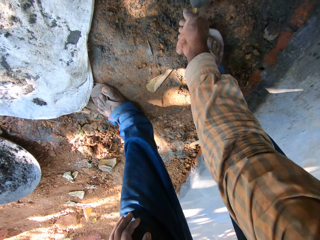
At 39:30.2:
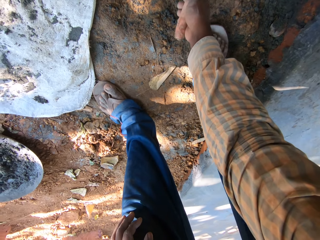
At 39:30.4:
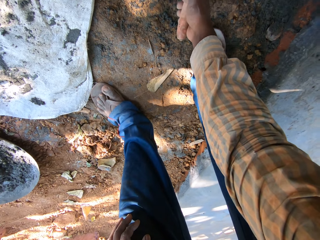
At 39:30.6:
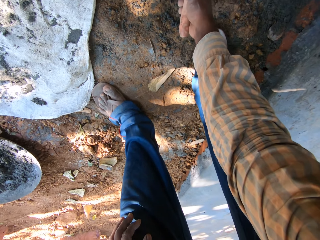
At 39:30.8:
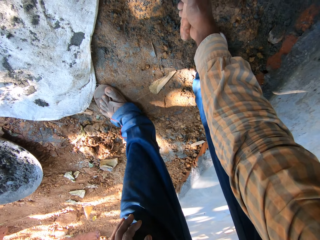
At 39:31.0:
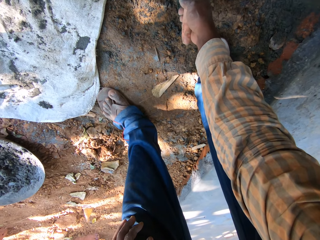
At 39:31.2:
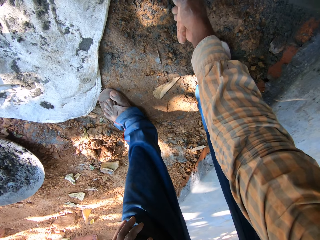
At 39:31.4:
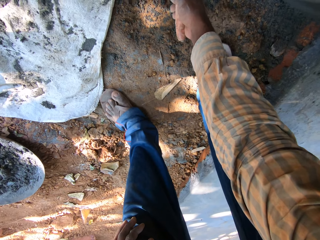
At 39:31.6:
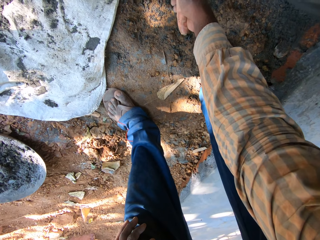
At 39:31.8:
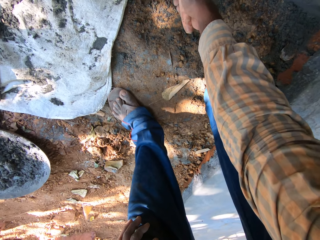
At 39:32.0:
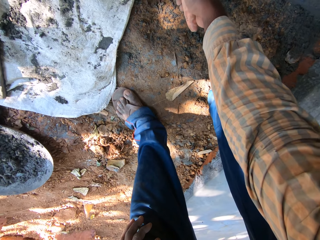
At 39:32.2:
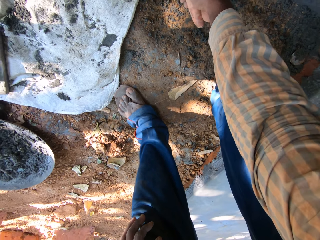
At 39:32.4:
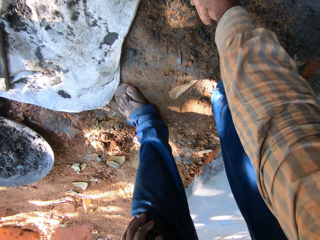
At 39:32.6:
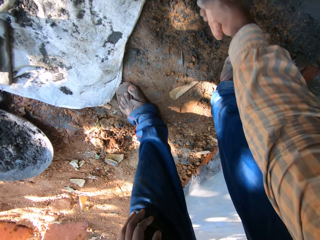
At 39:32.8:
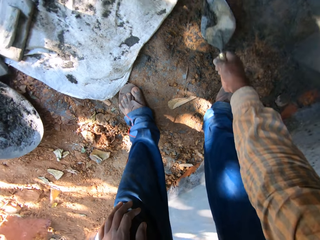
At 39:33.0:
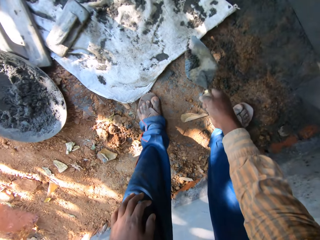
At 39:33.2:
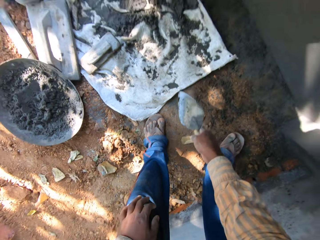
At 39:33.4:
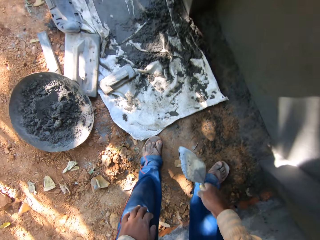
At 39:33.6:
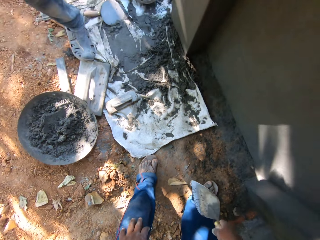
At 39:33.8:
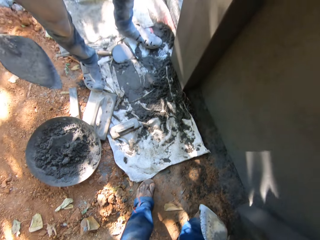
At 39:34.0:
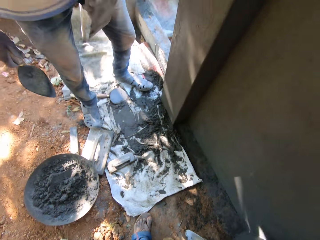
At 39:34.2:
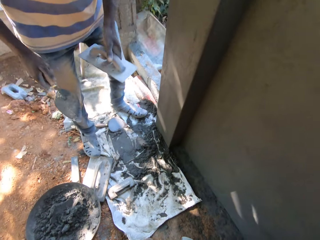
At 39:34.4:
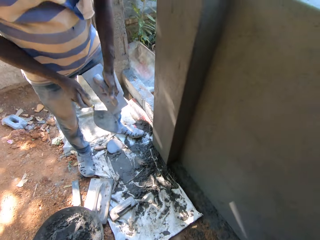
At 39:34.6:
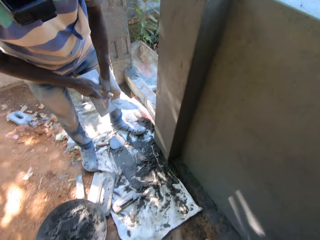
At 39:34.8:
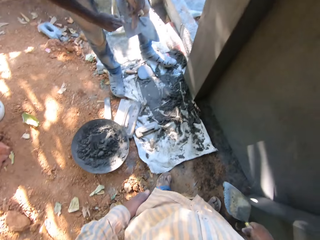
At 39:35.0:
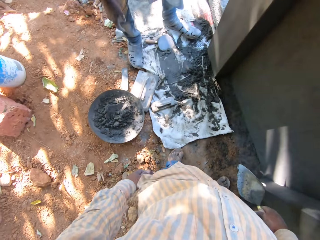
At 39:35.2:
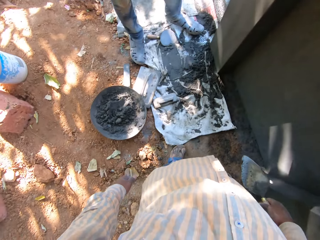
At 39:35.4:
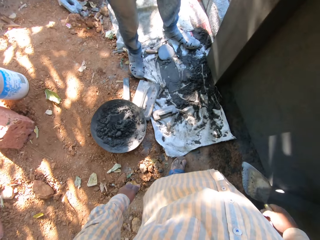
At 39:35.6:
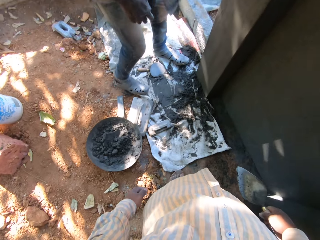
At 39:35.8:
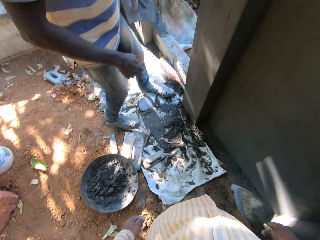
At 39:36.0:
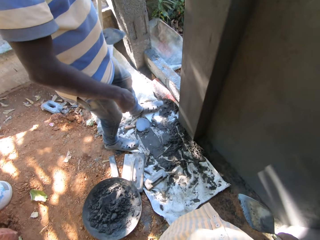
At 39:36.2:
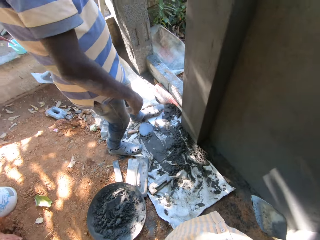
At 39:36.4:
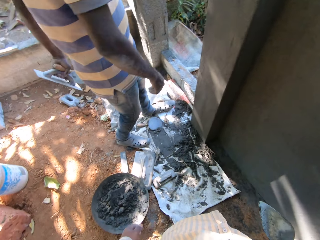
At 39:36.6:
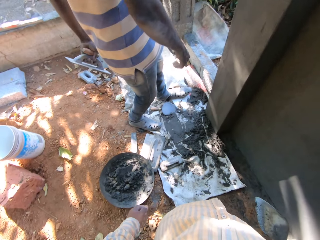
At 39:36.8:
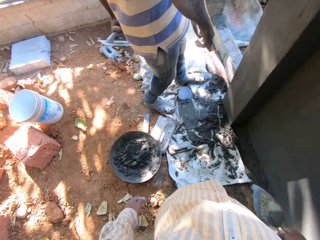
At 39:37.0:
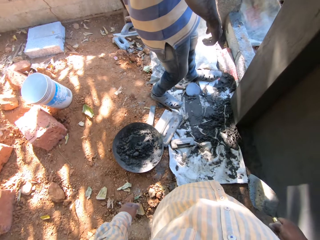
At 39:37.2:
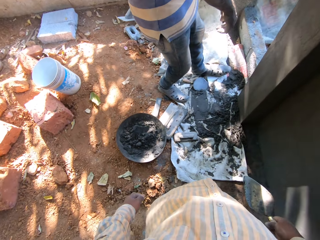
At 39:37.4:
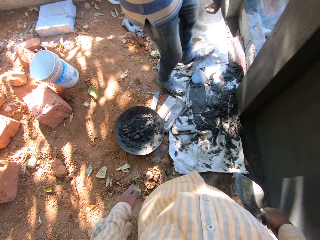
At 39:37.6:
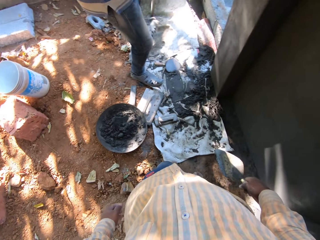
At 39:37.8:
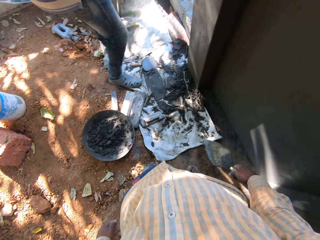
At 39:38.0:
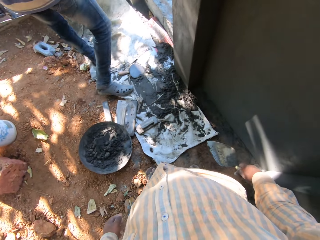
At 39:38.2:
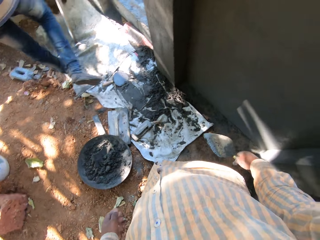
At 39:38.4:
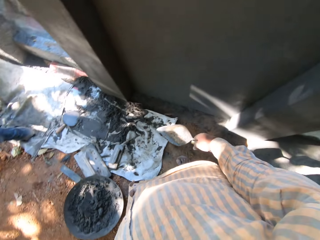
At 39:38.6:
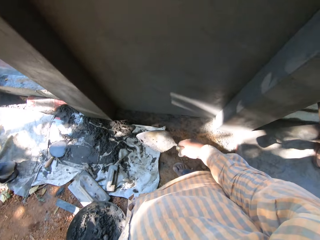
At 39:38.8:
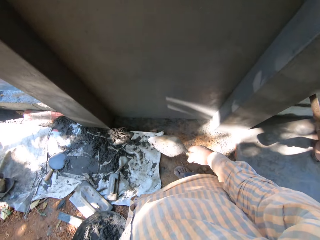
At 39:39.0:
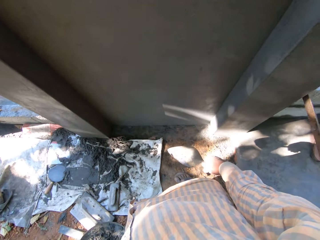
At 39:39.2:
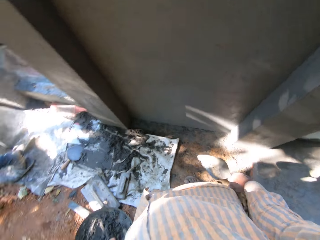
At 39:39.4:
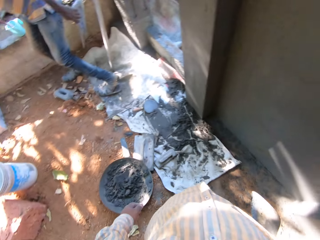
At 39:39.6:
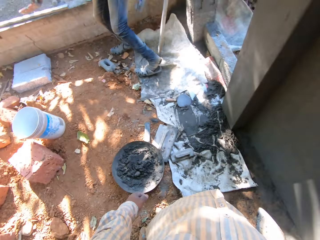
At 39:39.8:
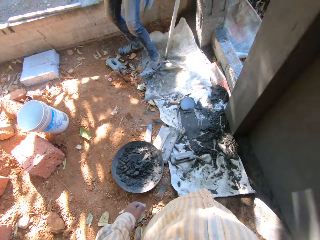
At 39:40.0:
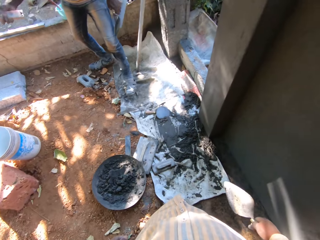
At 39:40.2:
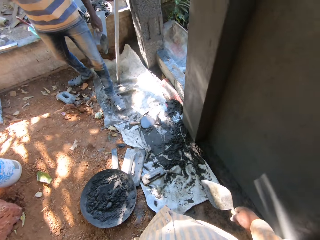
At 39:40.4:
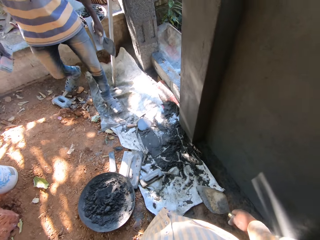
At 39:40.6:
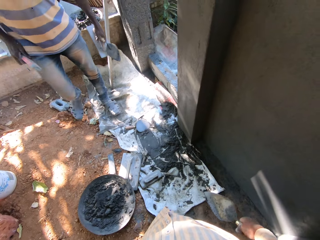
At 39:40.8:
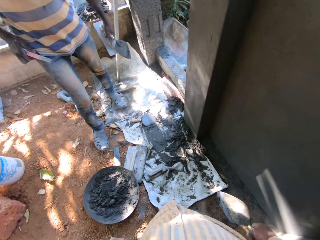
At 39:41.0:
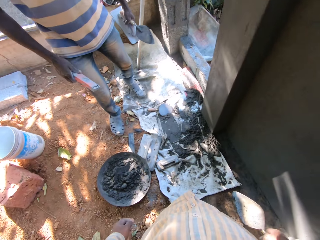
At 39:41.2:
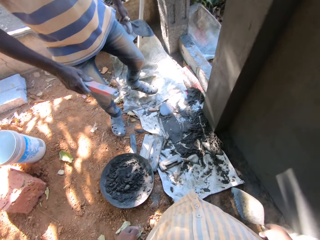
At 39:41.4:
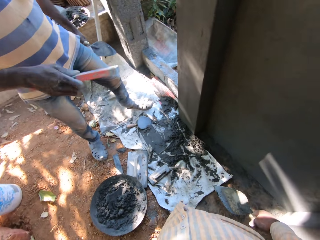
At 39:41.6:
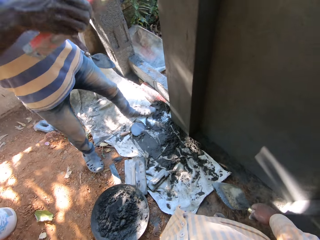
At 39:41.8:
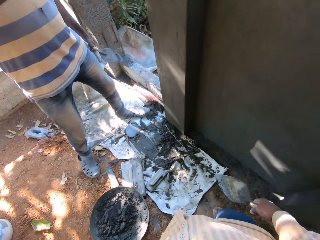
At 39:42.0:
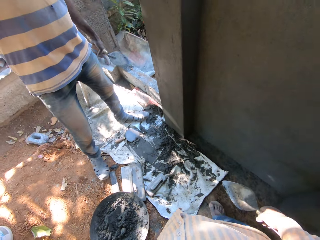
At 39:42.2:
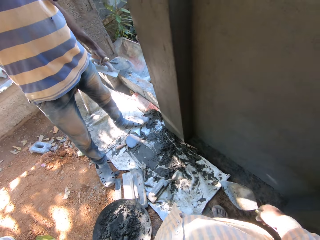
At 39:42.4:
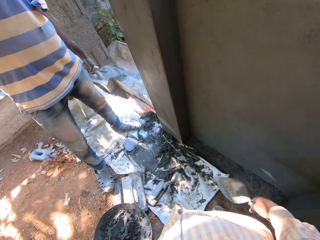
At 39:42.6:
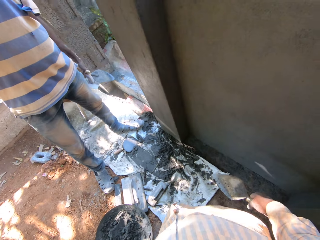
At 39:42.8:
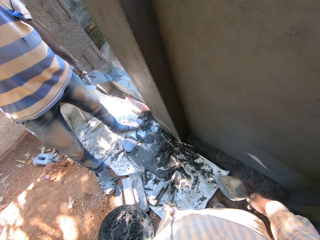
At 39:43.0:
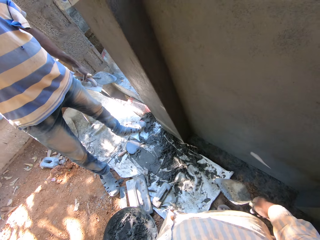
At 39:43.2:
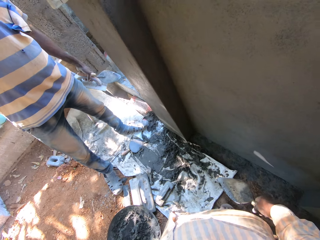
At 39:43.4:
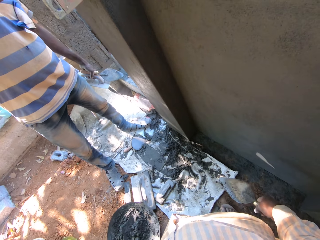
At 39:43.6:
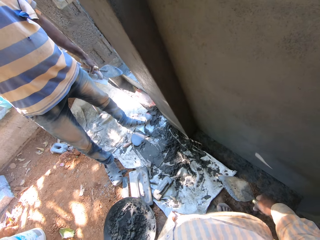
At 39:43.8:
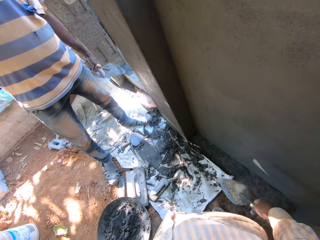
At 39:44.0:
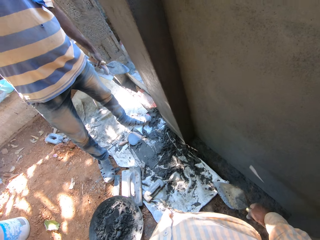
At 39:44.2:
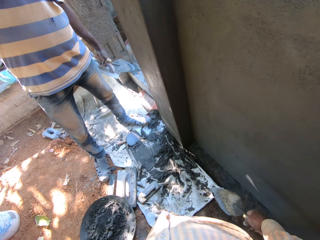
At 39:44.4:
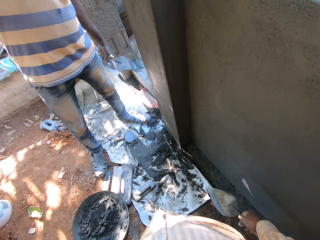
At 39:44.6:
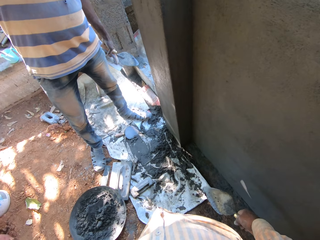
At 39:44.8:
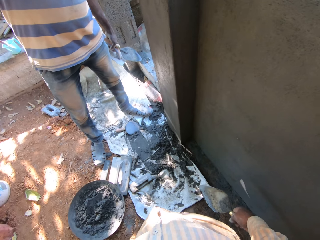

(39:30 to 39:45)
The camera wearer collects the mortar and drops the mortar on the sack. The man passes the trowel from his right hand to his left hand. The man looks around. The man picks the level from the wall with his right hand, dusts the level in his right hand on his pants, and places the level on the wall.

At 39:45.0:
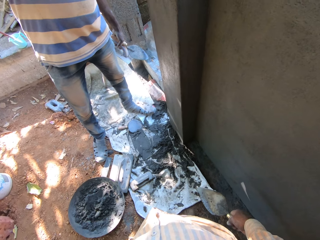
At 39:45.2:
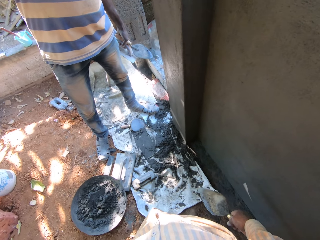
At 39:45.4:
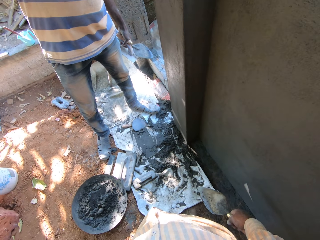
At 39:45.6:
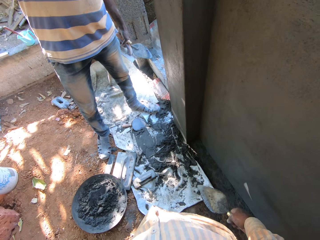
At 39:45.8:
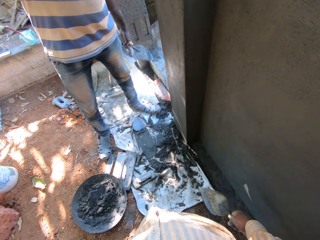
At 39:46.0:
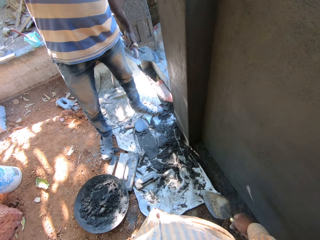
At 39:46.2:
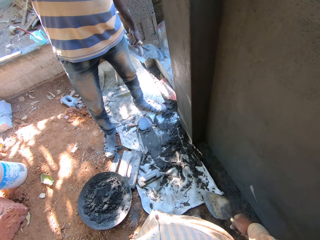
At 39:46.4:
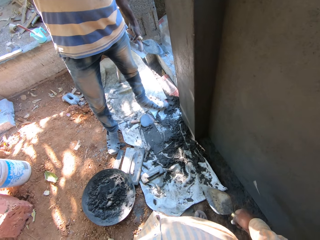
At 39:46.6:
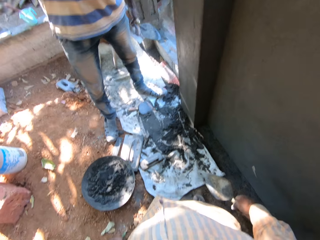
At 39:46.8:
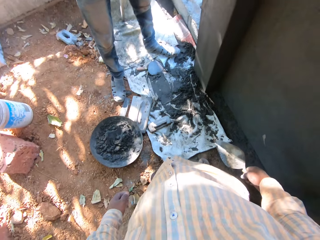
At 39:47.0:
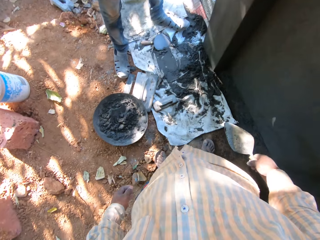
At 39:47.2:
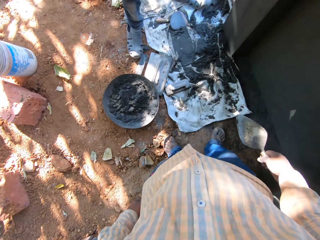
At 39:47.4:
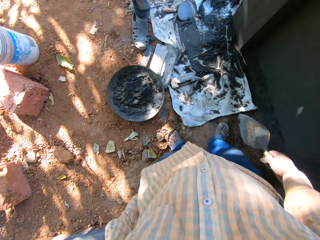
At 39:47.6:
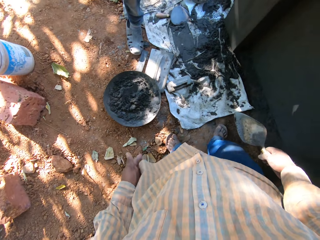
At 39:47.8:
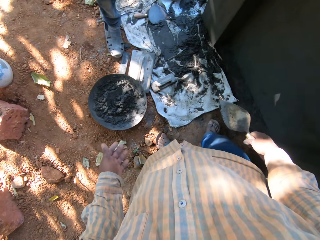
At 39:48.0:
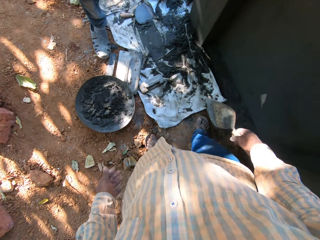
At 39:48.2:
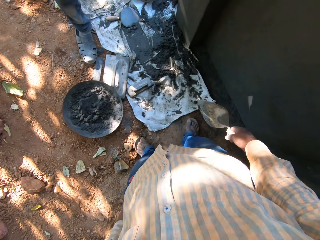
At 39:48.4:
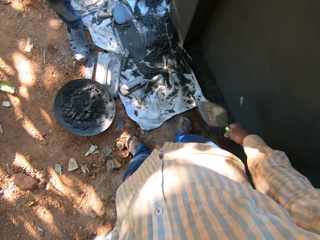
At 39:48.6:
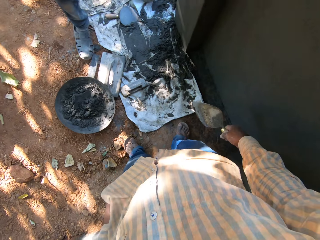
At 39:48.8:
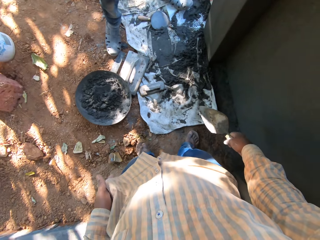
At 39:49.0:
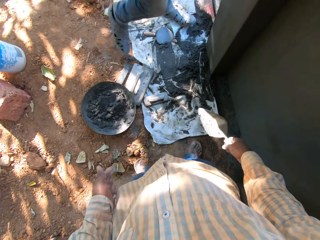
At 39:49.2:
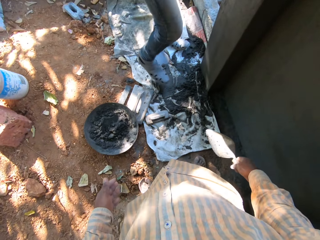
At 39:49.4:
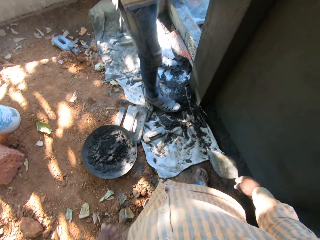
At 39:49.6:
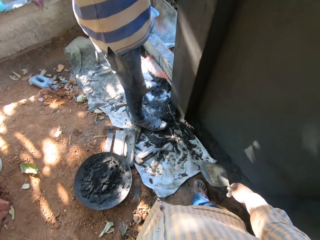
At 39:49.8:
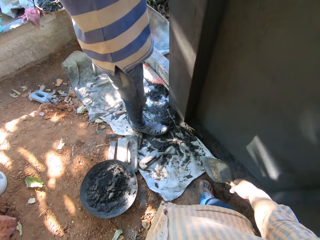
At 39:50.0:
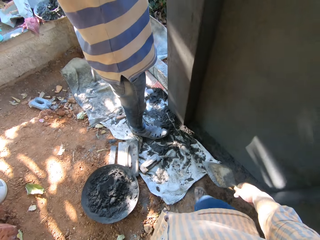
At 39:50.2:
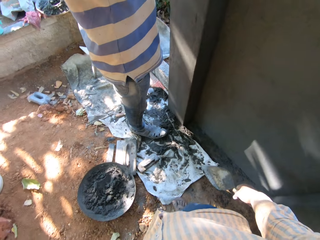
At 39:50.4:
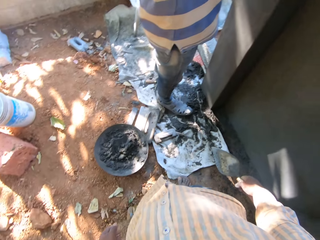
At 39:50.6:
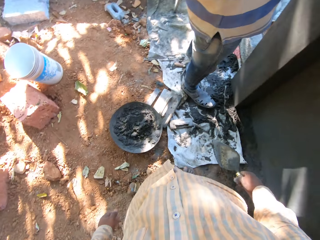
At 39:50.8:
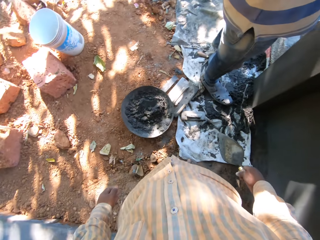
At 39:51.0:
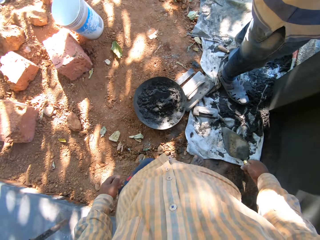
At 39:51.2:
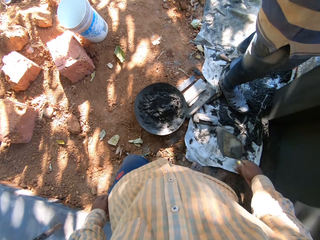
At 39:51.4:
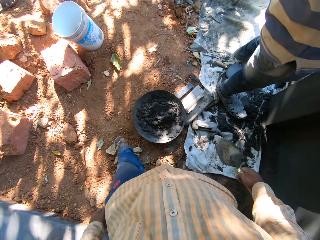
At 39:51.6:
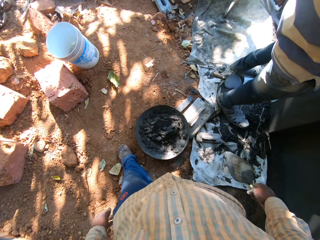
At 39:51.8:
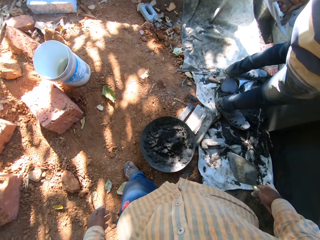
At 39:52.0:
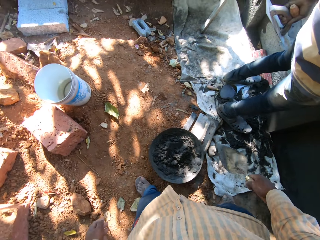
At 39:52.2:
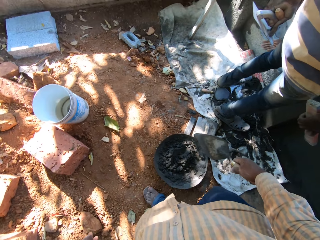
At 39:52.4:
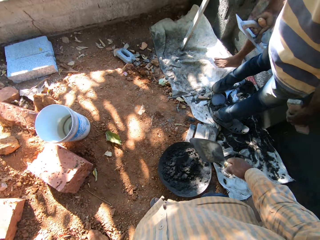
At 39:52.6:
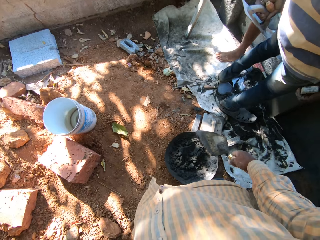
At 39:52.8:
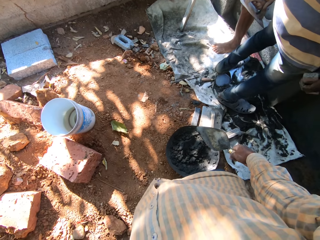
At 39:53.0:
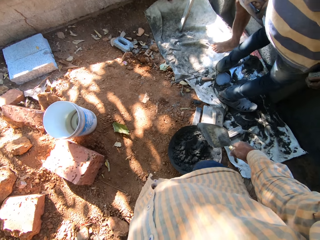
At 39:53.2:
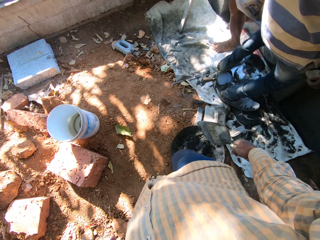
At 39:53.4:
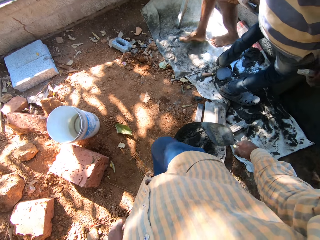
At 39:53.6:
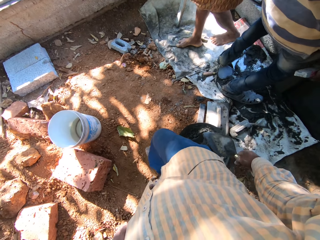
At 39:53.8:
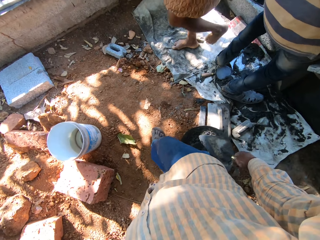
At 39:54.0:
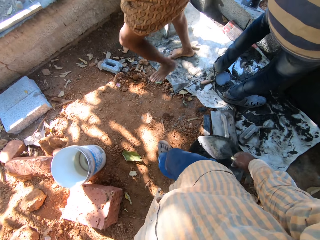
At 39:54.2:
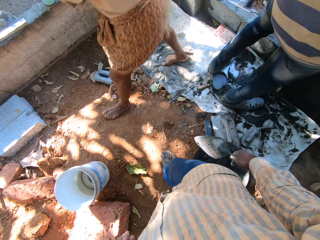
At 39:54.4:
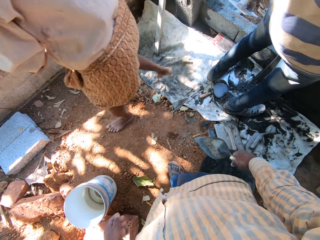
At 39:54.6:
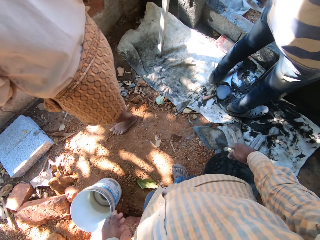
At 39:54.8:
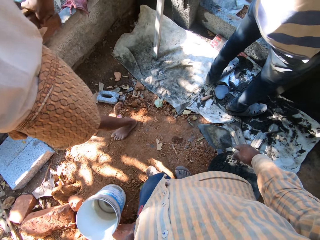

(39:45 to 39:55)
The camera wearer walks around.
